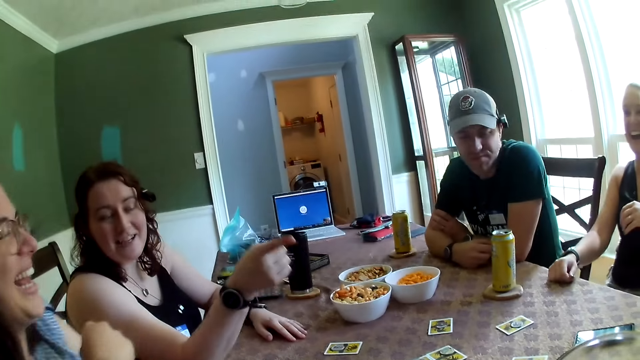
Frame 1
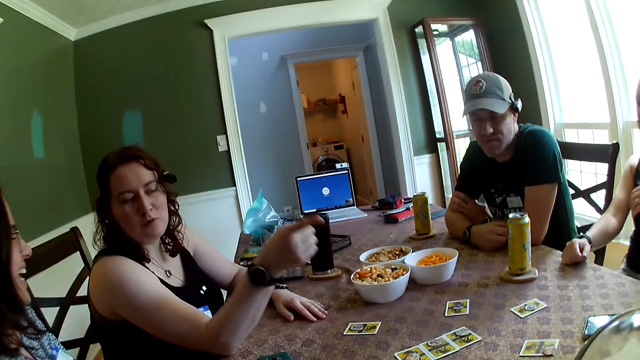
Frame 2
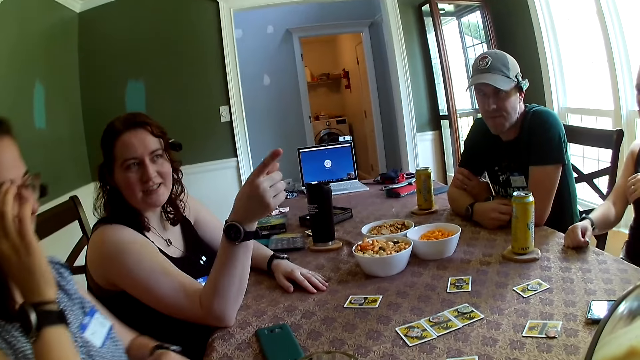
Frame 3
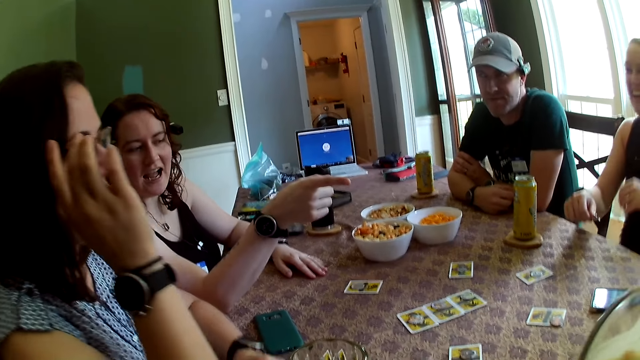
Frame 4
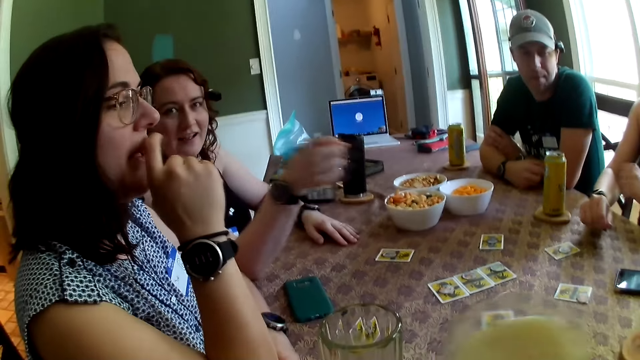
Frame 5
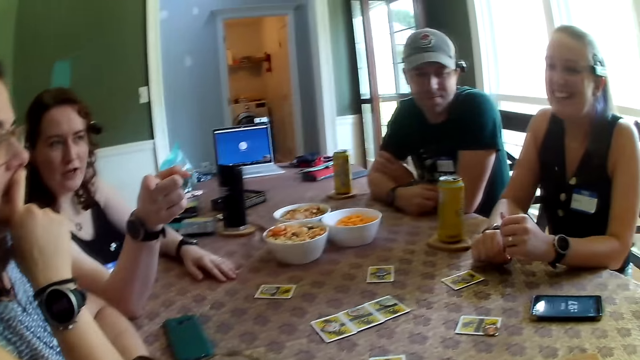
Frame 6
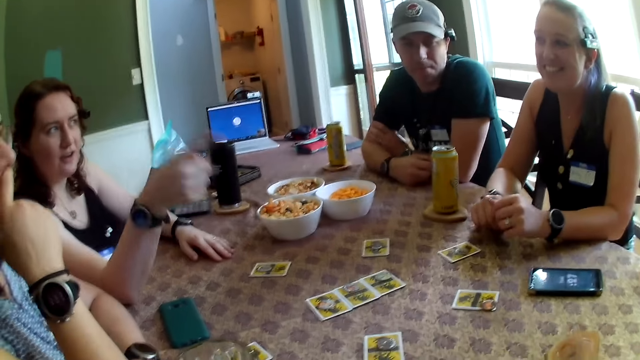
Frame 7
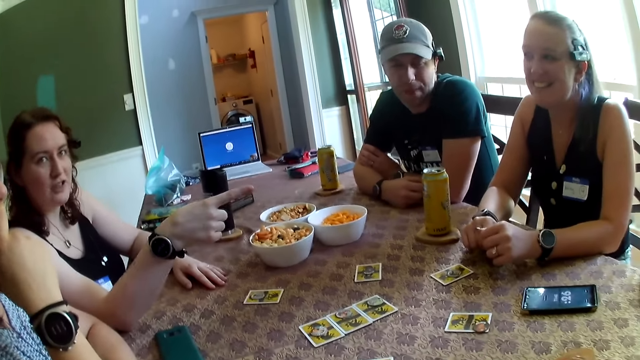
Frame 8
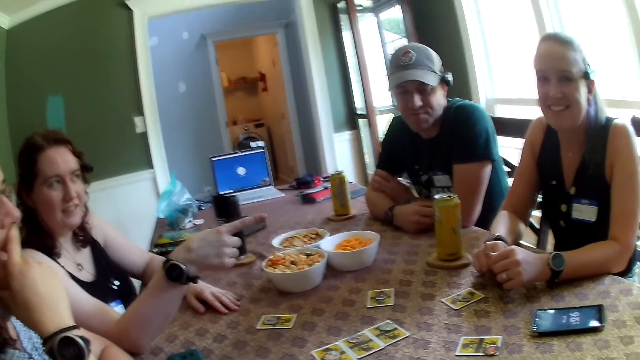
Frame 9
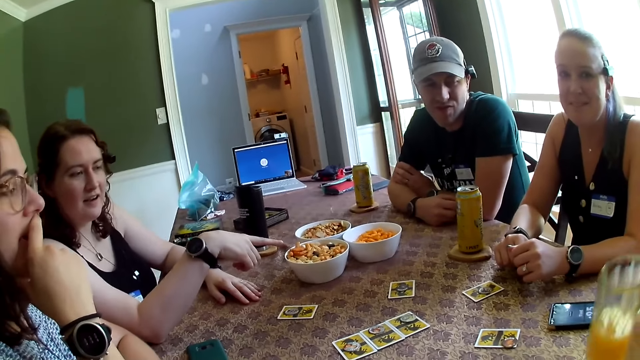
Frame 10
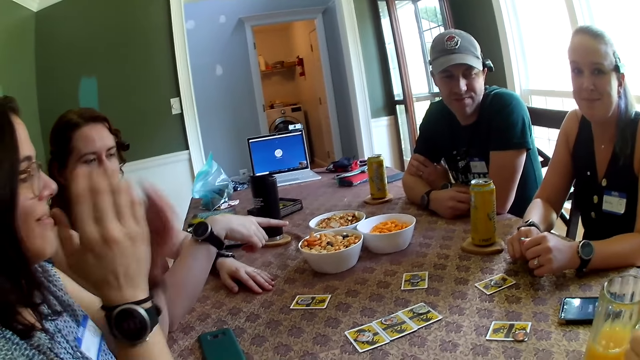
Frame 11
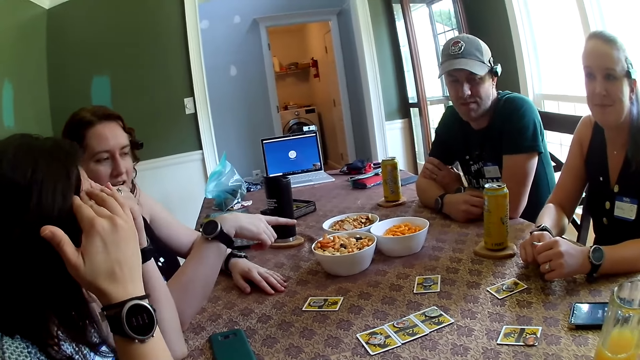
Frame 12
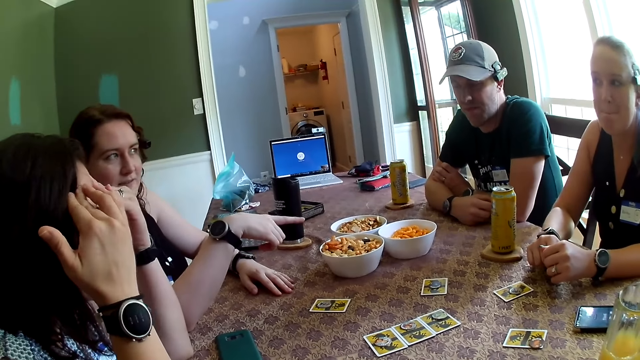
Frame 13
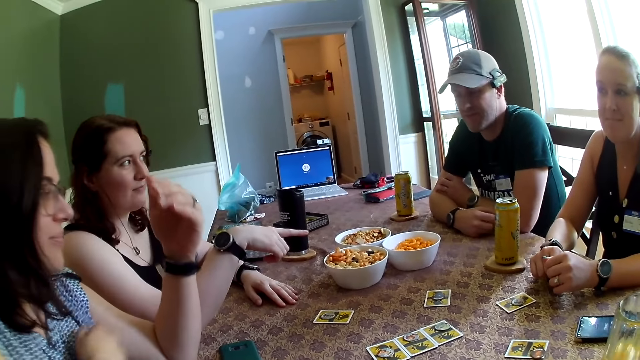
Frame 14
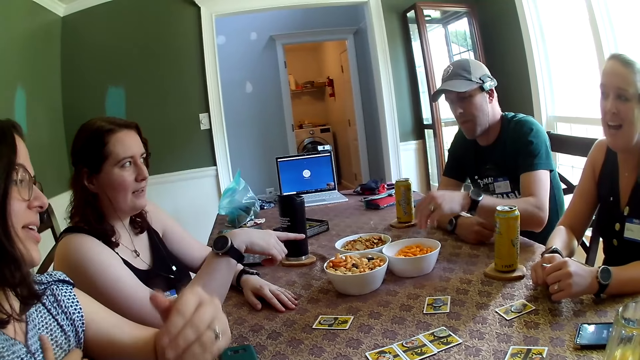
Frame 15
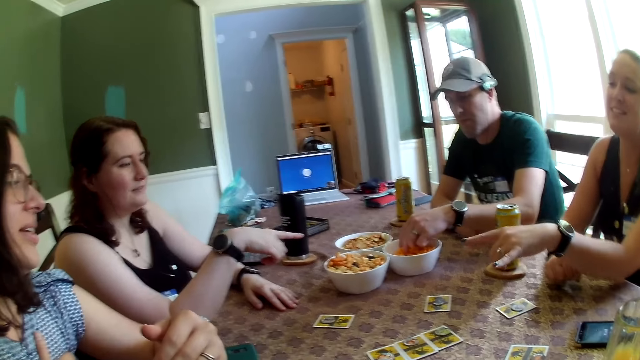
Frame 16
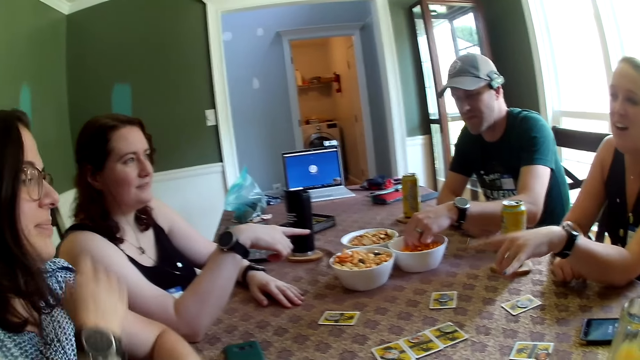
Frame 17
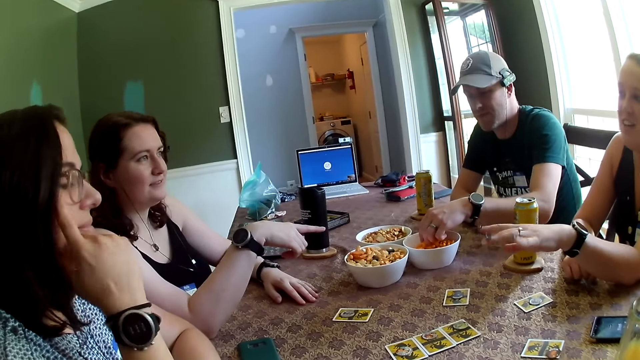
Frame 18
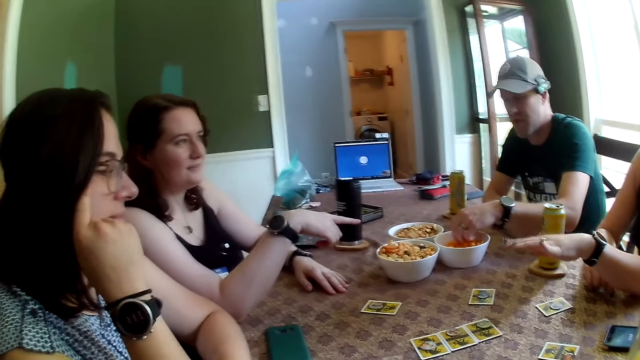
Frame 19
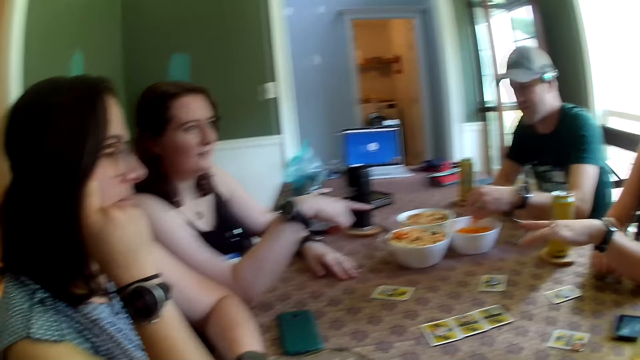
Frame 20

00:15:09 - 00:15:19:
A person raises her finger. The camera wearer drinks something. They put the glass on the table. Another person puts a glass of something on the table. Another person covers her face. Another person shakes her fingers. A man takes a snack from a bowl of snacks on the table with his left hand.

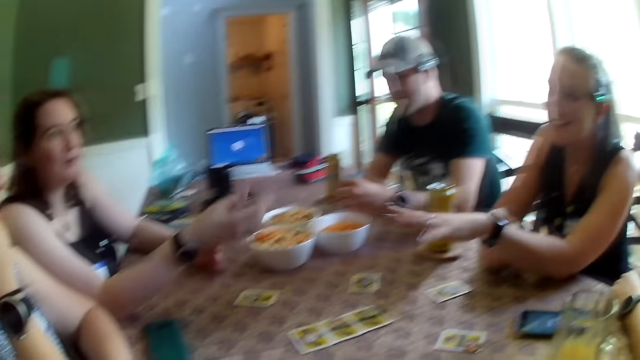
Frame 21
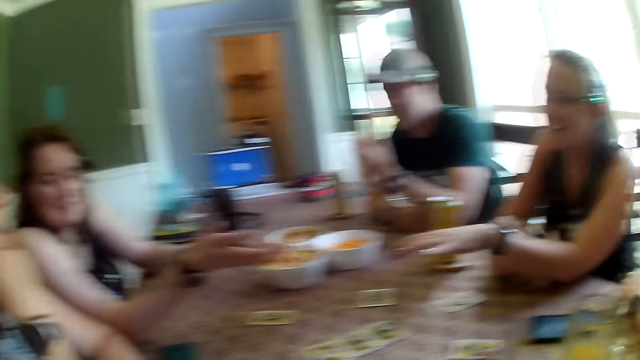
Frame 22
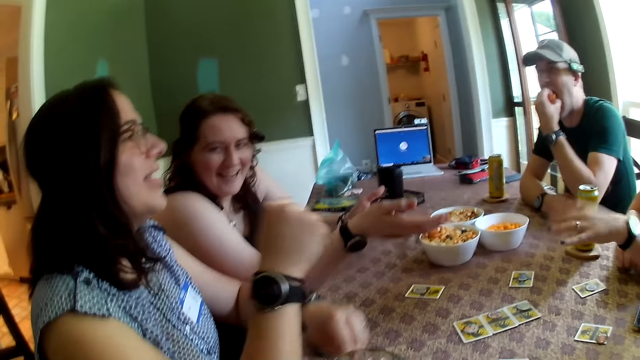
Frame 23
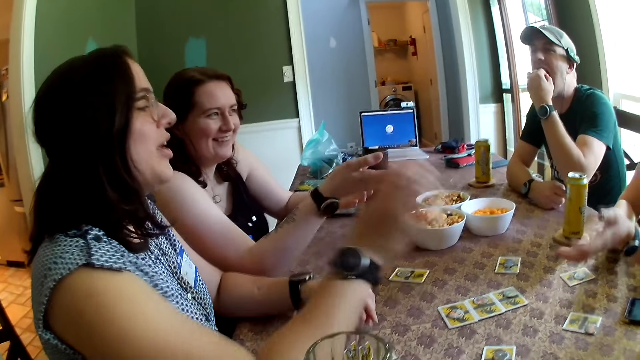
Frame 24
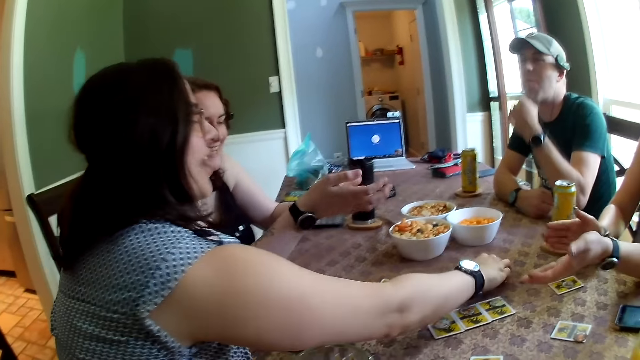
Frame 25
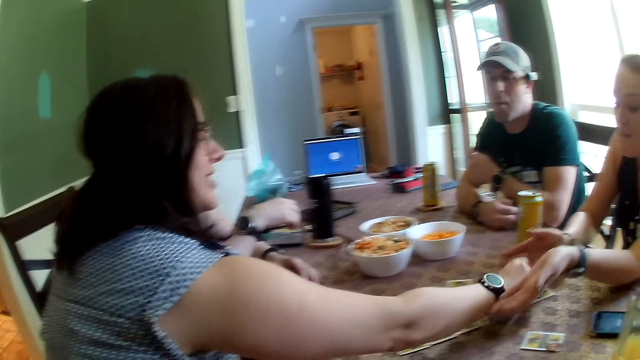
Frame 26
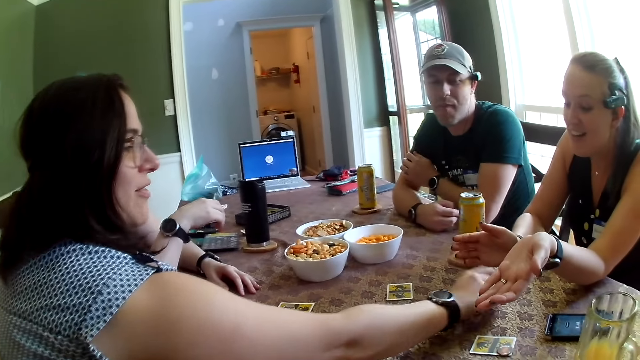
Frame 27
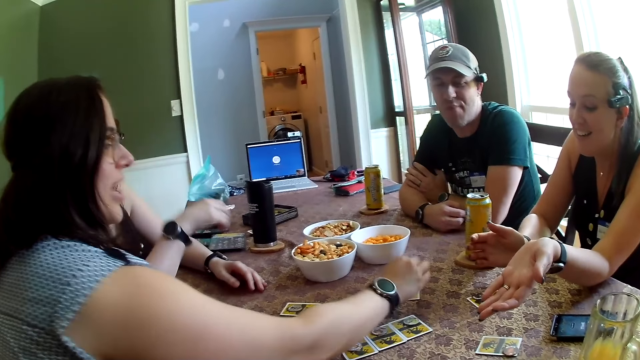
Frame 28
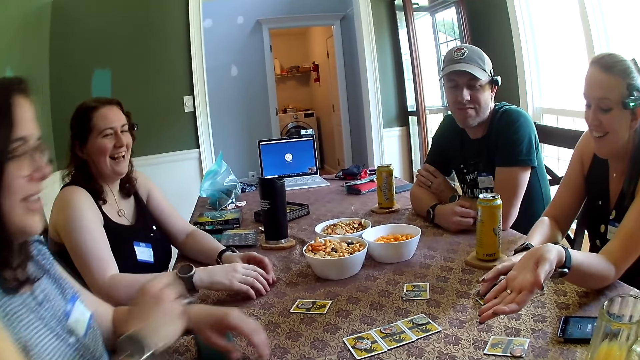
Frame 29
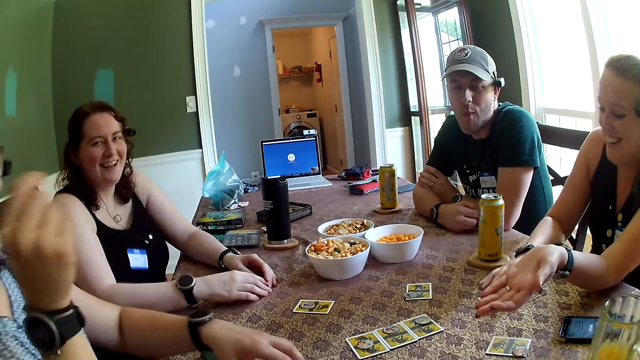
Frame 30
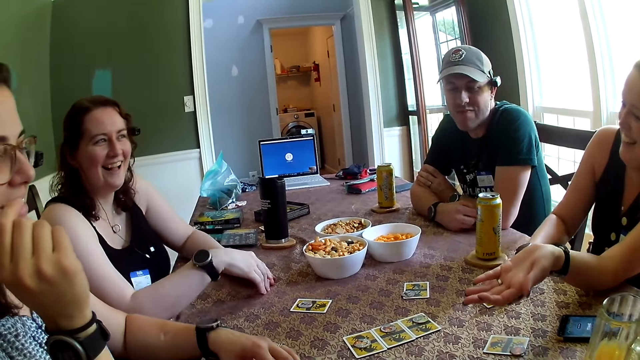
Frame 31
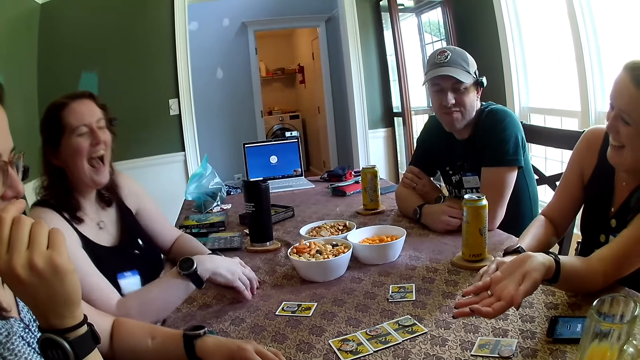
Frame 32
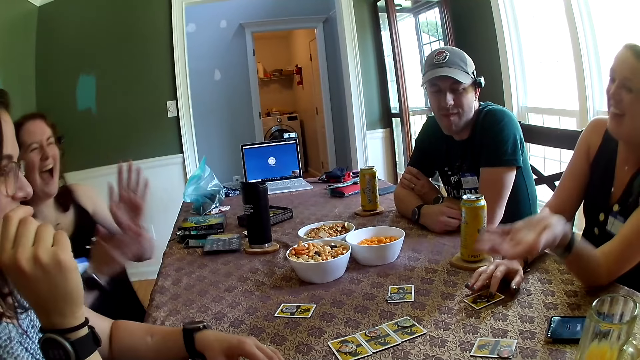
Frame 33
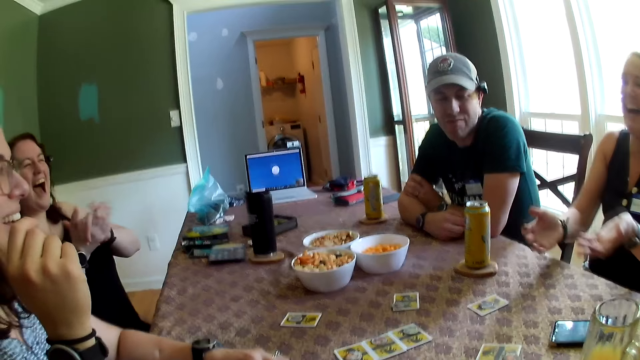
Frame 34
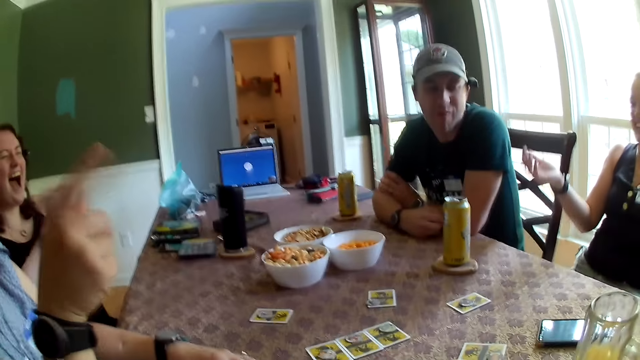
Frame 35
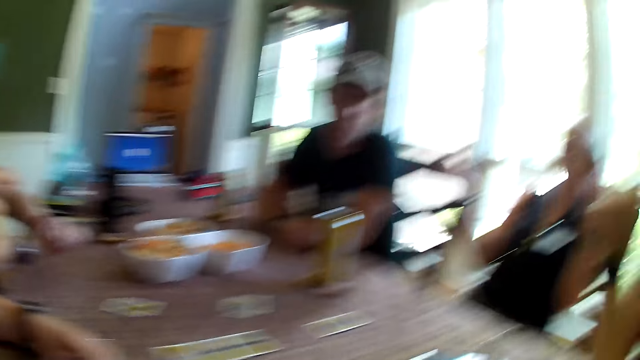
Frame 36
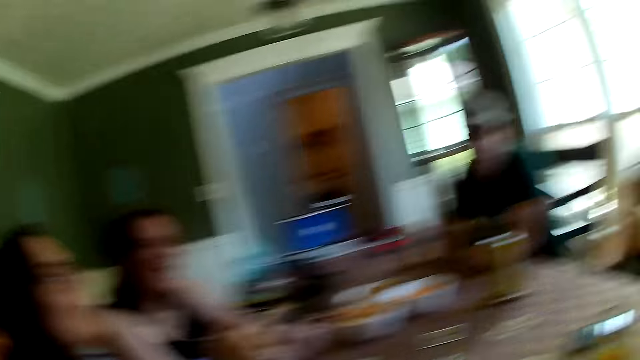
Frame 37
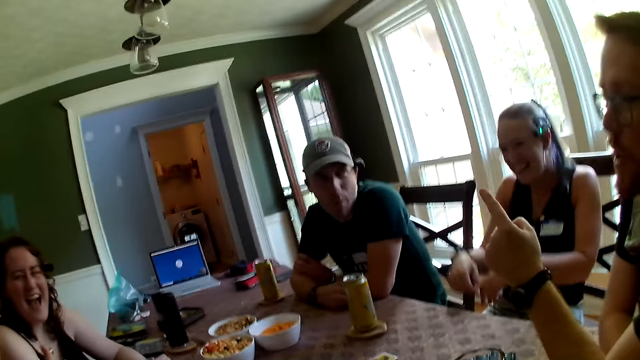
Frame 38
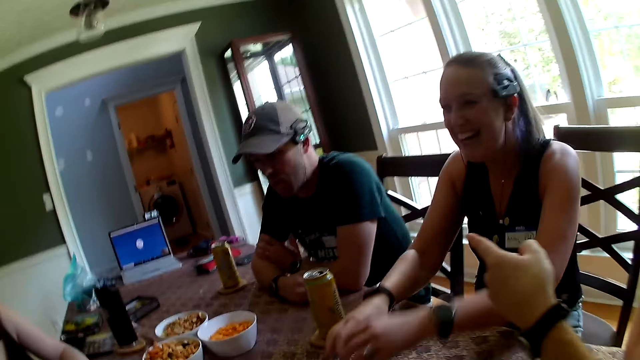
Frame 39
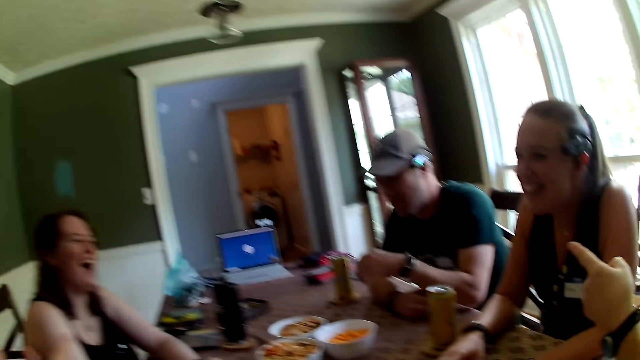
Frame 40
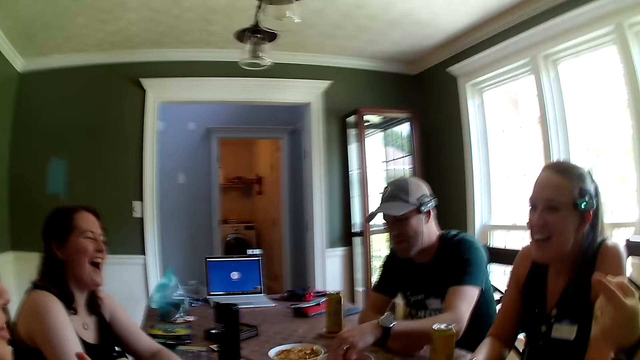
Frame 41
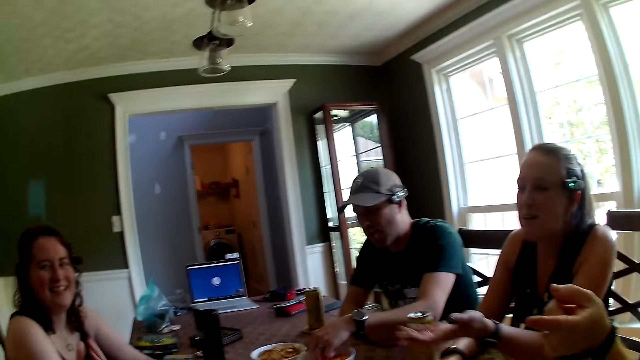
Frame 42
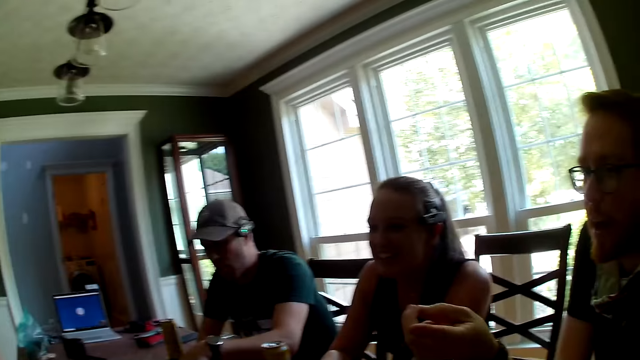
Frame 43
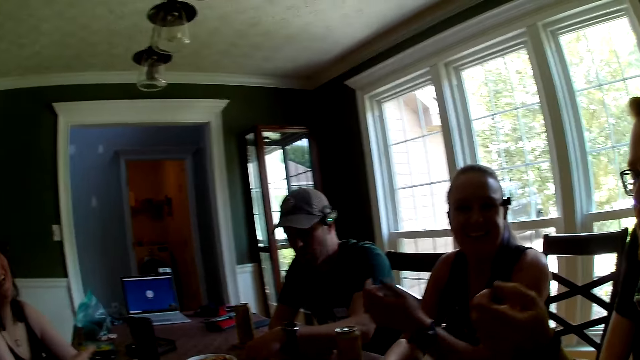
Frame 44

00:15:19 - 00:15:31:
A person moves her hands. A man eats the snack in his left hand. A woman exchanges some chips on the table with her right hand. The woman moves the card on the table. The camera wearer stares at the cards on the table. They look around the table. Another man raises his finger and points at the first man with his right index finger. The camera wearer looks around the table. The first man takes a snack from the bowl of snacks with his left hand.
